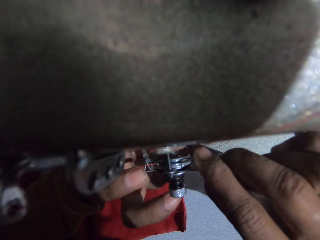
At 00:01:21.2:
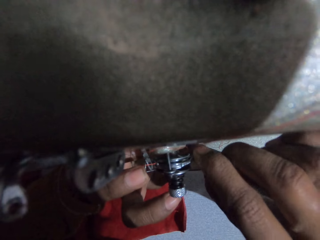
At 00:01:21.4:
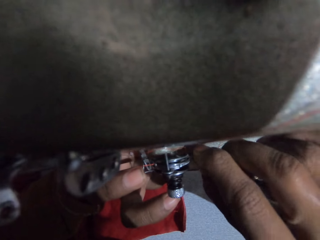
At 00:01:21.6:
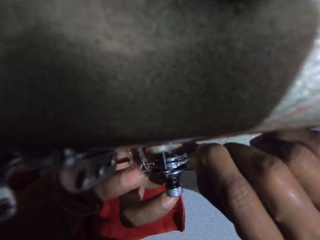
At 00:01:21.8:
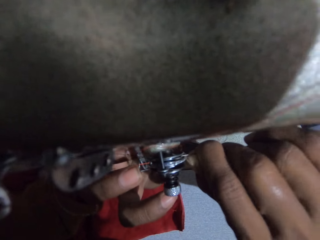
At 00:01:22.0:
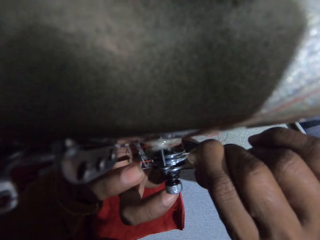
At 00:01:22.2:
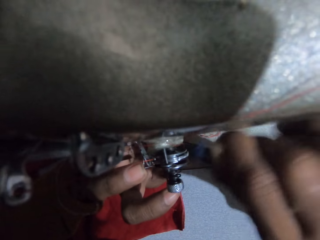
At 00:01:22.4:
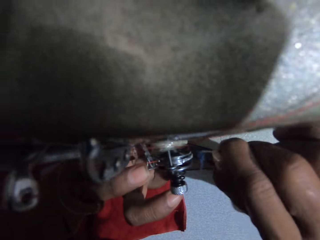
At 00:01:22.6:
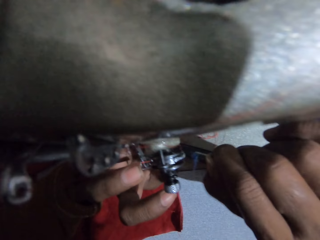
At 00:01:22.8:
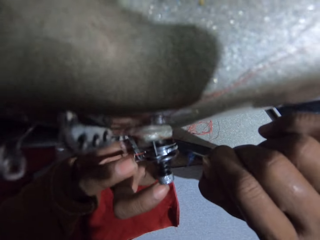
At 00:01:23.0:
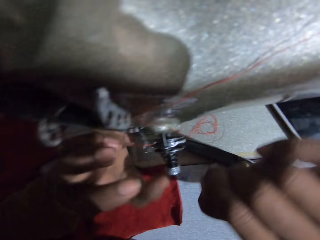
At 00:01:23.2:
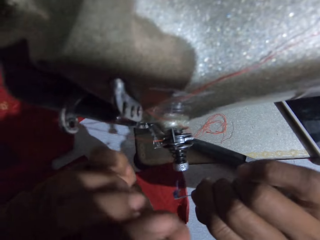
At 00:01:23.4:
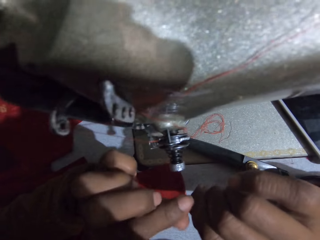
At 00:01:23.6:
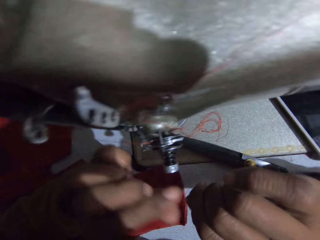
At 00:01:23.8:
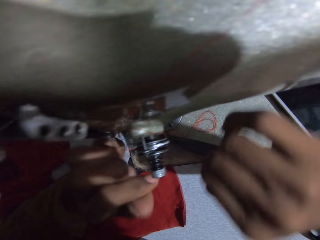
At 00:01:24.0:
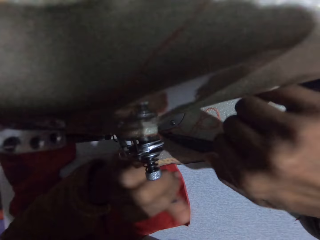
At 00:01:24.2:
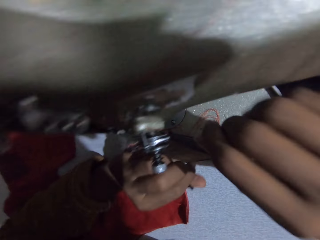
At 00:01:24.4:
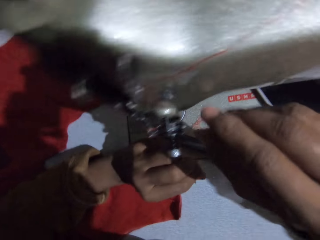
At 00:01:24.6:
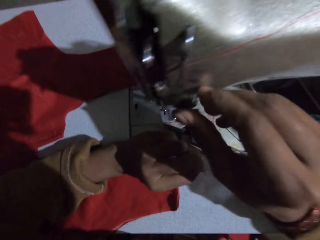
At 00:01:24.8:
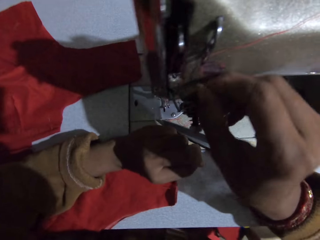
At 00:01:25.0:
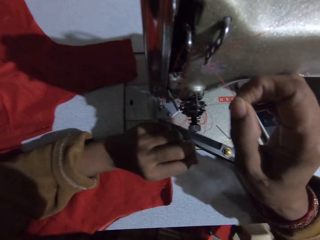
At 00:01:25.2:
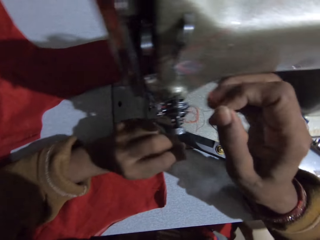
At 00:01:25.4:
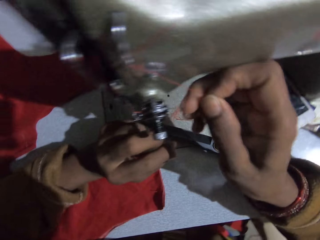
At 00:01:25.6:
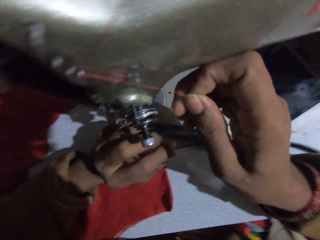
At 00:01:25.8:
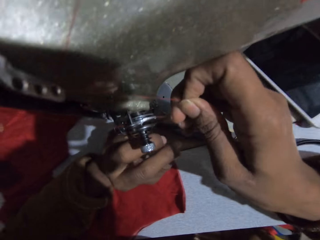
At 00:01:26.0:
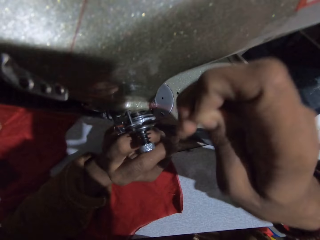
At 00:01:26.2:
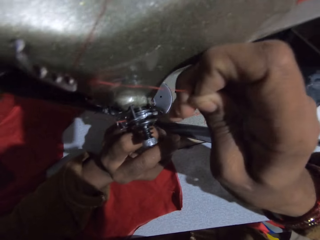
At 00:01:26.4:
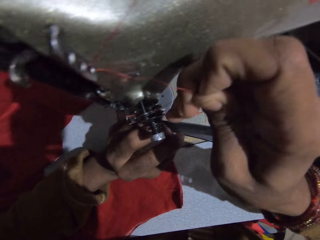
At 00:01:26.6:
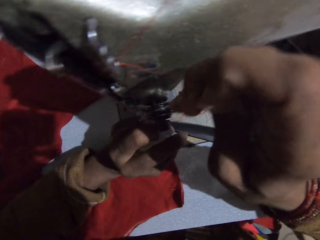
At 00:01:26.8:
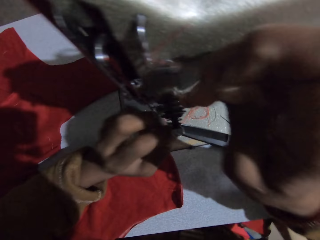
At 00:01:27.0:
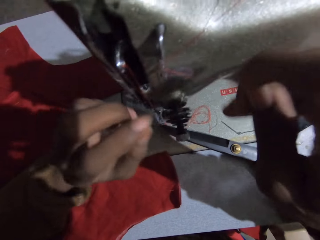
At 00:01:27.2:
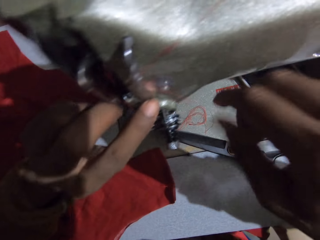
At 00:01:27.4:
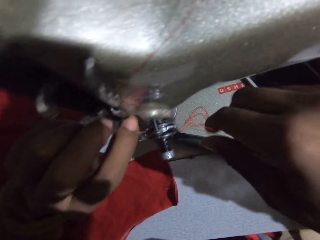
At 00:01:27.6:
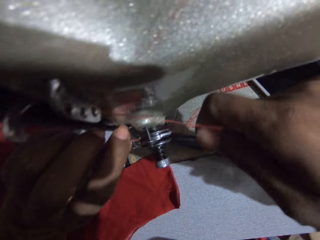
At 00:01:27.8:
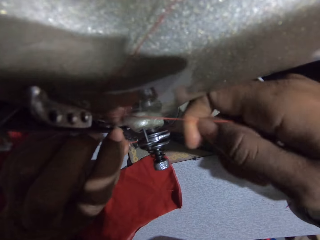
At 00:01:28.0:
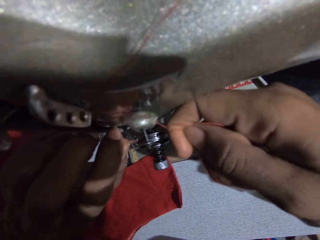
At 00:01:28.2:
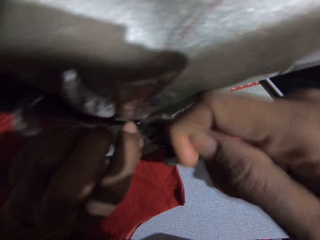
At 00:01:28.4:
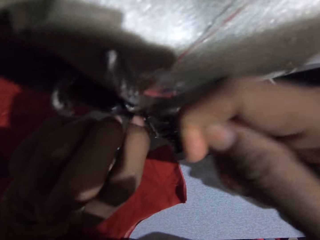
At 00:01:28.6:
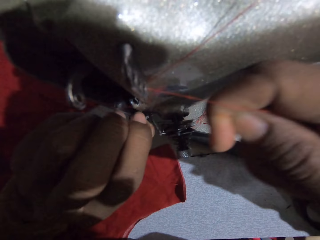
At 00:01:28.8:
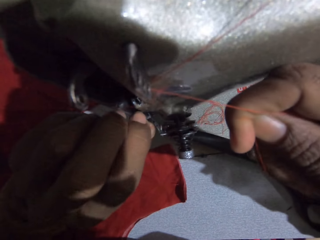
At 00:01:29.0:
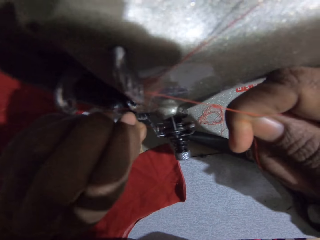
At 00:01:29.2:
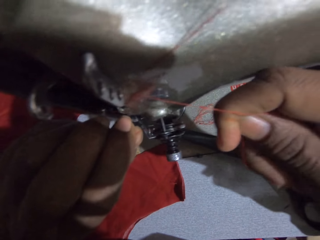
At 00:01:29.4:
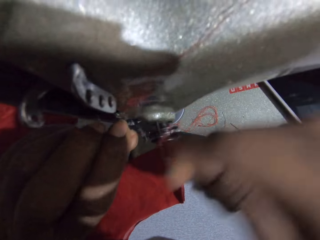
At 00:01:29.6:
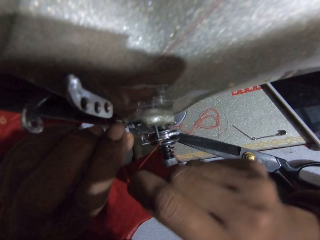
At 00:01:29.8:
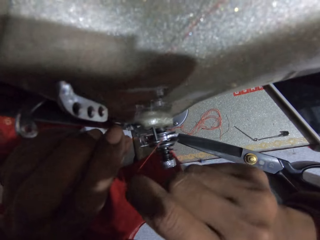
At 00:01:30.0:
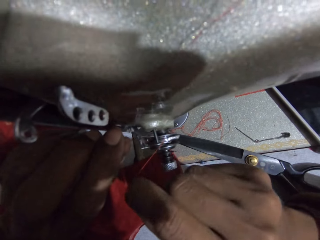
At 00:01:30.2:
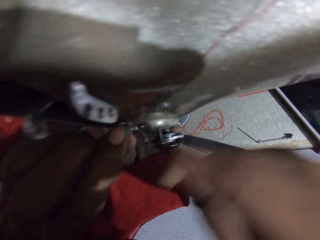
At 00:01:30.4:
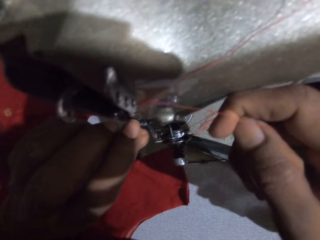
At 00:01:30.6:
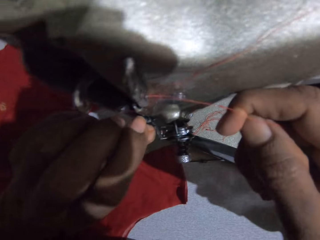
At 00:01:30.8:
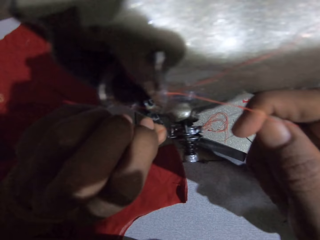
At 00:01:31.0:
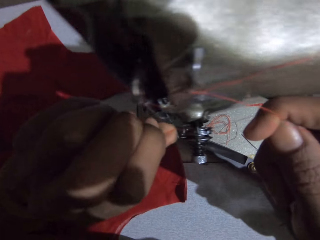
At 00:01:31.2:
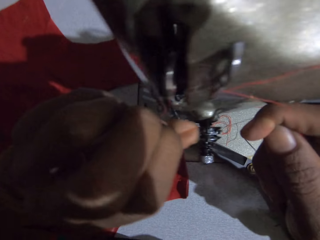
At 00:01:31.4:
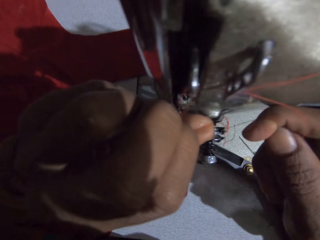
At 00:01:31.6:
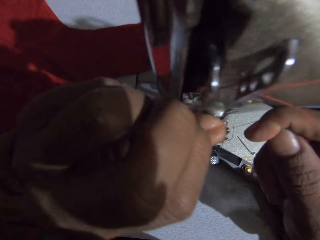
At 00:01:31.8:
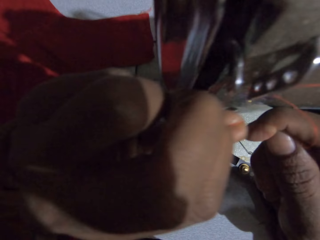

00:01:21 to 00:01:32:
The camera wearer picks the thread from the needle with the left hand. They put the needle on the sewing machine. They remove the thread from the sewing machine with the hand.

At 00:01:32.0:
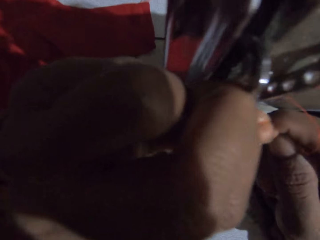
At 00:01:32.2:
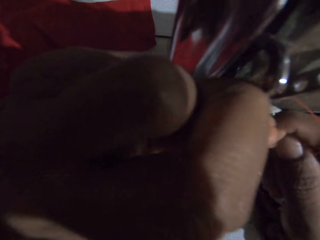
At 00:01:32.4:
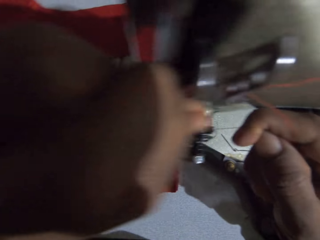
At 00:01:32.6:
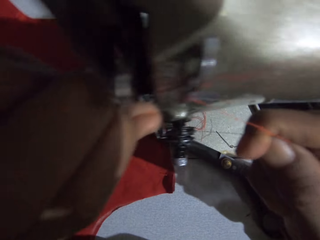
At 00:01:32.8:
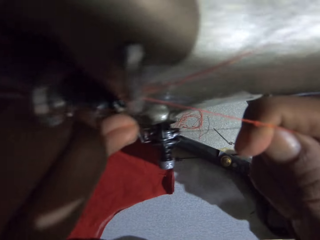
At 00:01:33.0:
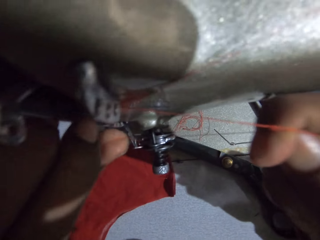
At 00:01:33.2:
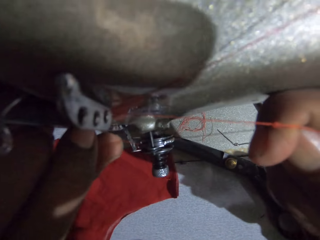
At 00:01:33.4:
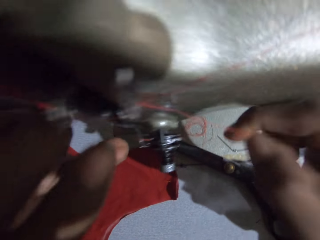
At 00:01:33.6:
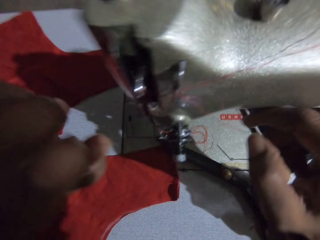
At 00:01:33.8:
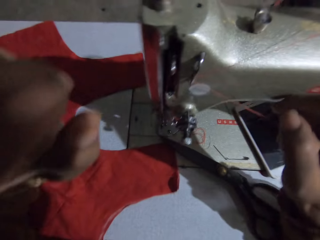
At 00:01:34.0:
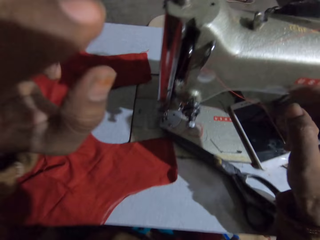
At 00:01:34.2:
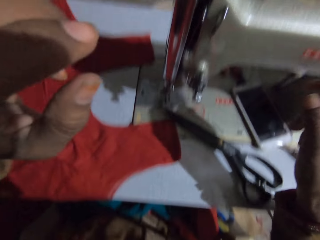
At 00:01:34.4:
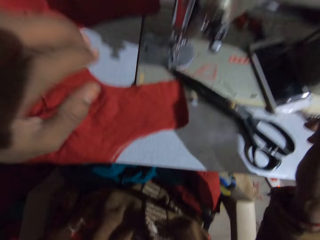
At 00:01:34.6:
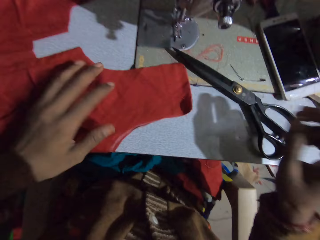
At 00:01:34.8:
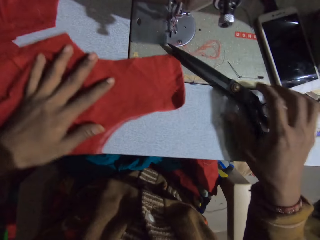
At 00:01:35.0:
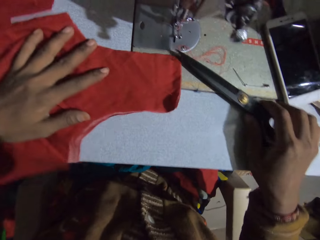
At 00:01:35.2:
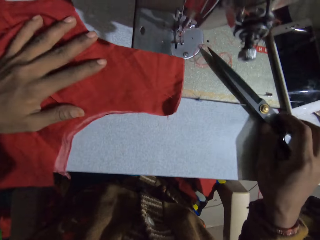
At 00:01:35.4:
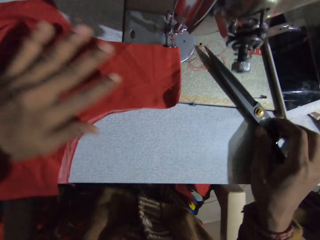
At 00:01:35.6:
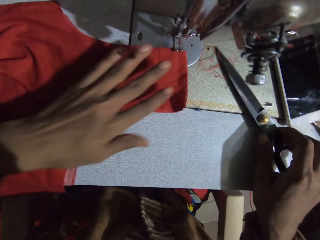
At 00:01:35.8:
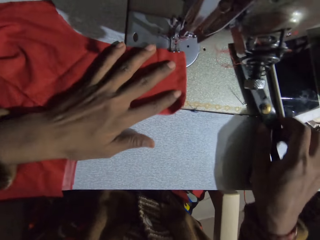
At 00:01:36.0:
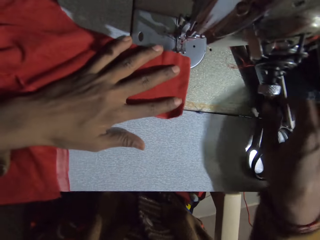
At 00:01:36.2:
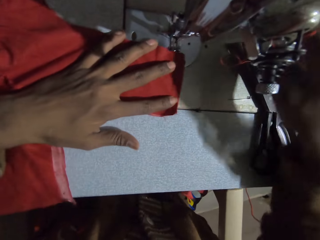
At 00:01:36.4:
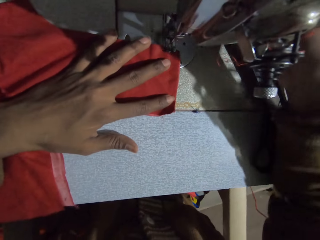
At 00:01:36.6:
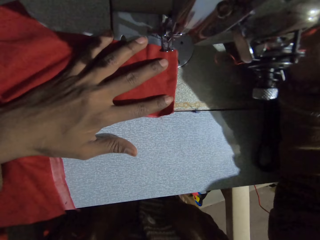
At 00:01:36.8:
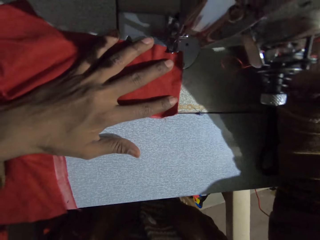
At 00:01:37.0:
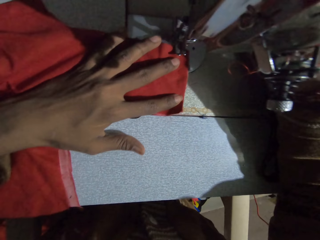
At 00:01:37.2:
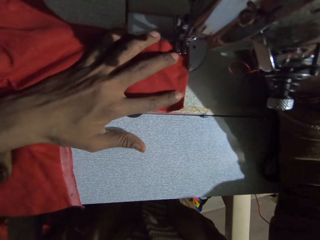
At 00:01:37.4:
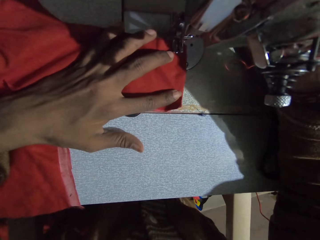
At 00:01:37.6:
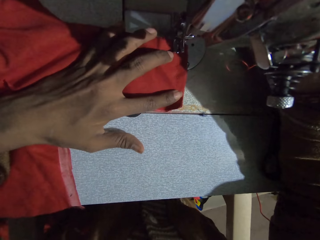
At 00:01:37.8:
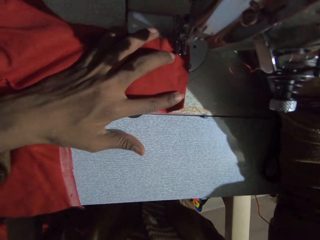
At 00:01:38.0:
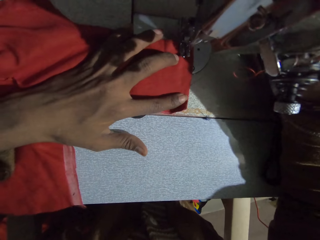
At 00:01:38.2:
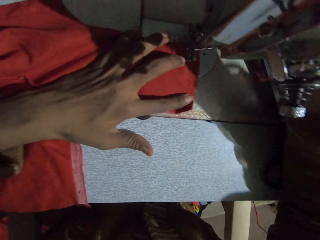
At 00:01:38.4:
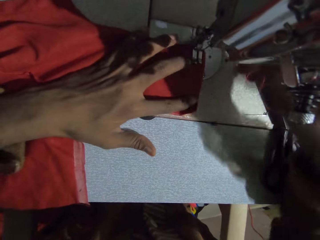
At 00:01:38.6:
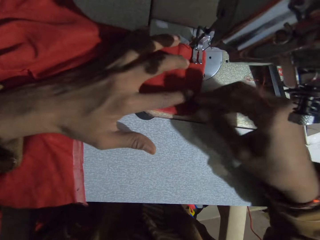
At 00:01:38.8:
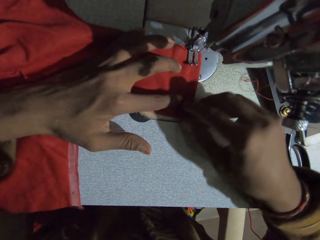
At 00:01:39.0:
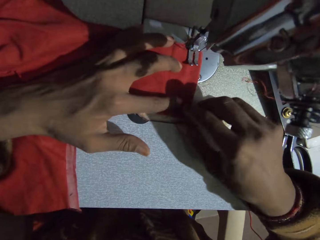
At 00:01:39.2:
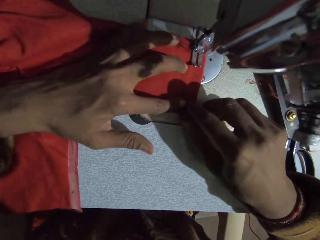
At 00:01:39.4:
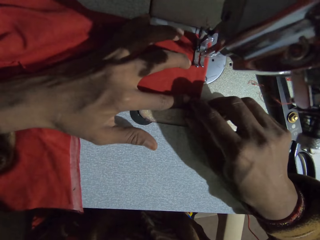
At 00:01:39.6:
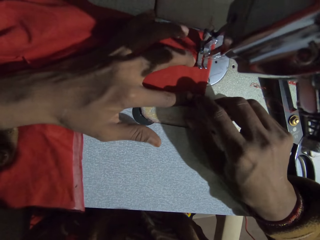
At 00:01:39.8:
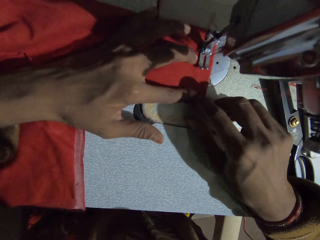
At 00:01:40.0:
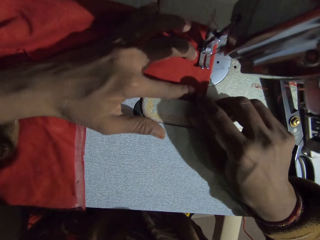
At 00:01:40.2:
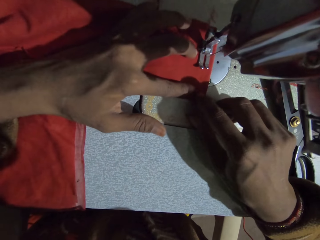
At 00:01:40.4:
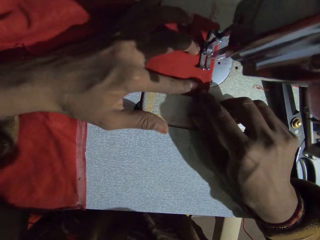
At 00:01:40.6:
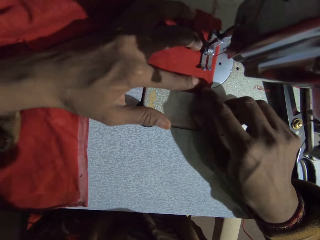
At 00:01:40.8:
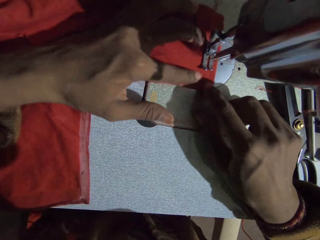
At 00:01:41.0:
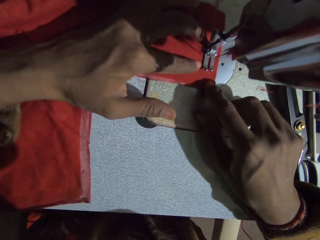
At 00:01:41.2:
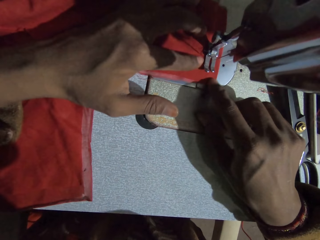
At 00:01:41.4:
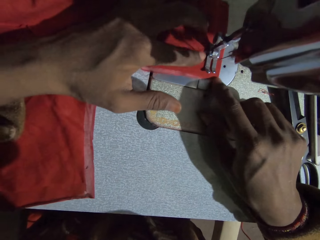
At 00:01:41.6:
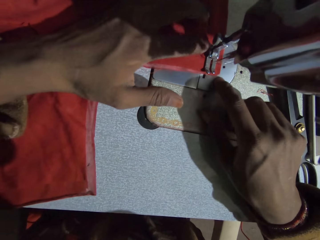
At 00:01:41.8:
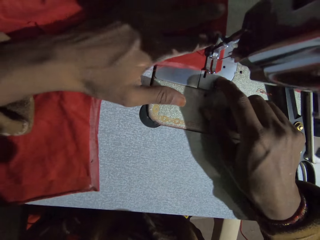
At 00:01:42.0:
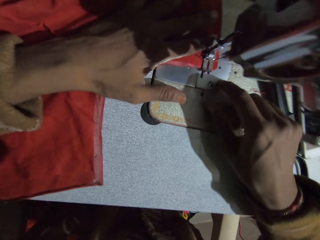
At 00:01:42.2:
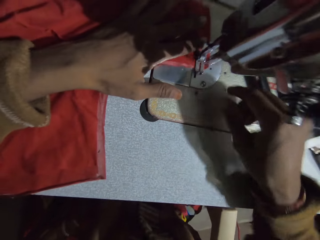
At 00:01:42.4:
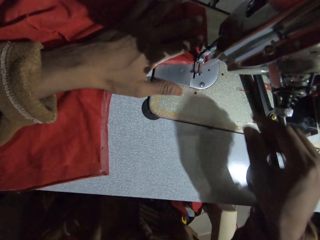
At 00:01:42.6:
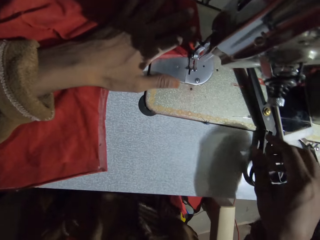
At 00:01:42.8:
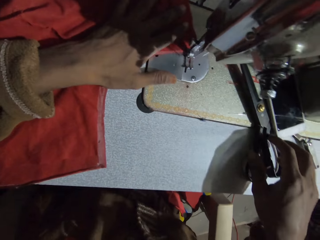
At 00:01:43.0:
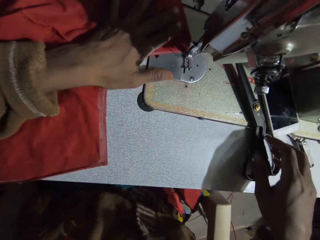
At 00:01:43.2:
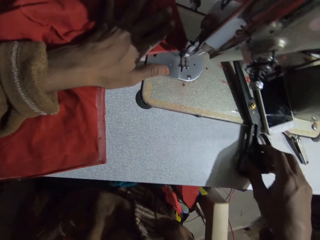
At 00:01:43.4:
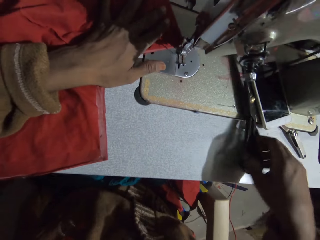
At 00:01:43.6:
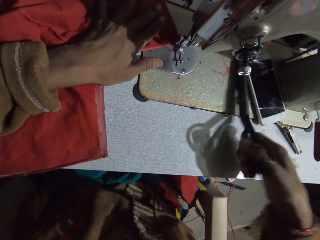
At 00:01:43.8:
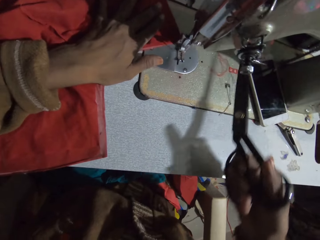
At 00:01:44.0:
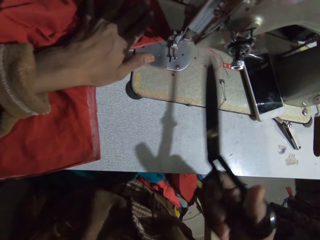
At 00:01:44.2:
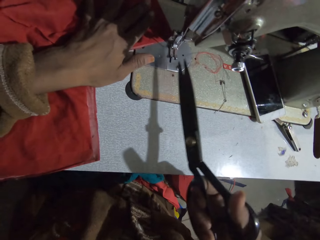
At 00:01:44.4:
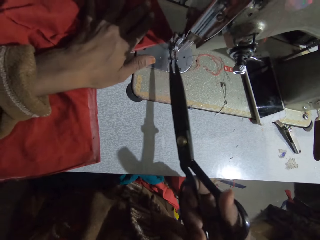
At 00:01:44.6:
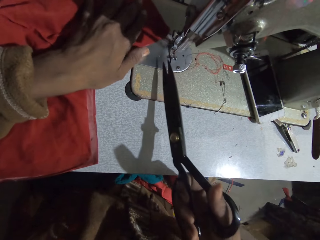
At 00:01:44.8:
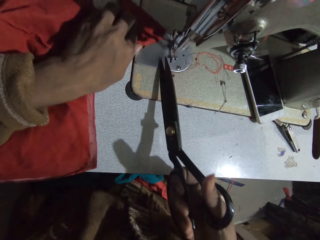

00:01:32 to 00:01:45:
The camera wearer moves hands. They move the cloth on the sewing machine. They place a hand on the cloth. They move scissors on the sewing machine table. They place the cloth under the sewing needle. They lower the presser bar lifter of the sewing machine. They stitch the cloth on the sewing machine. They press the sewing machine. They hold the cloth. They sew the cloth. They move a hand. They pick the scissors from the sewing machine table.
